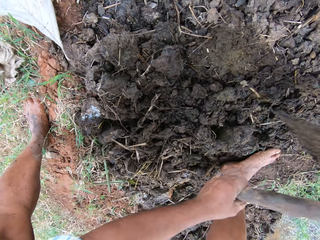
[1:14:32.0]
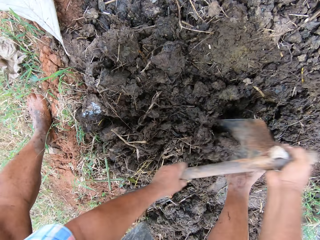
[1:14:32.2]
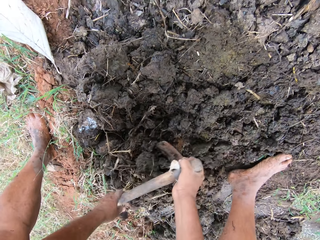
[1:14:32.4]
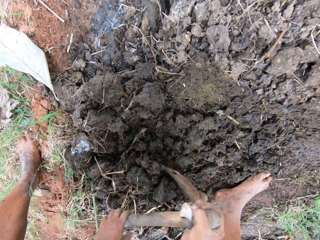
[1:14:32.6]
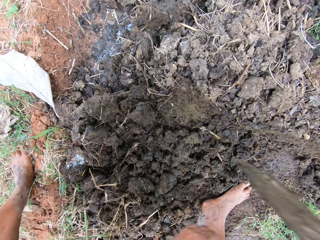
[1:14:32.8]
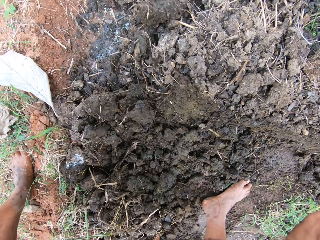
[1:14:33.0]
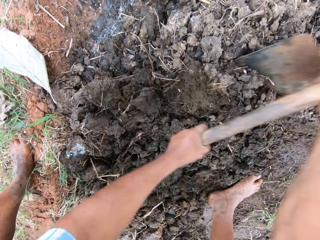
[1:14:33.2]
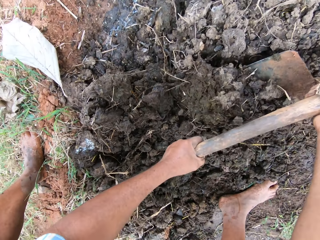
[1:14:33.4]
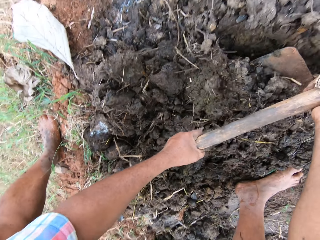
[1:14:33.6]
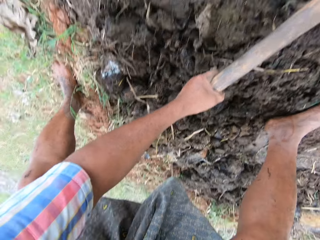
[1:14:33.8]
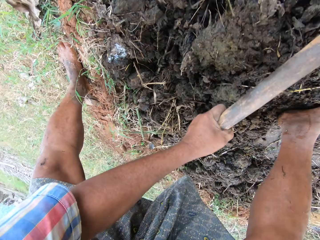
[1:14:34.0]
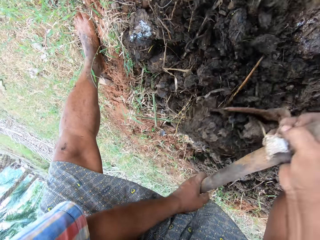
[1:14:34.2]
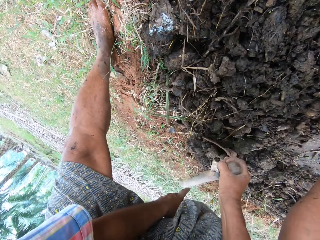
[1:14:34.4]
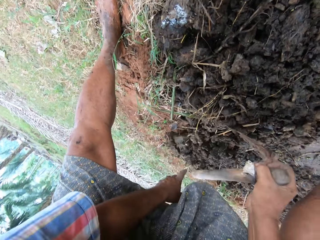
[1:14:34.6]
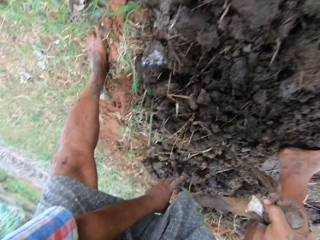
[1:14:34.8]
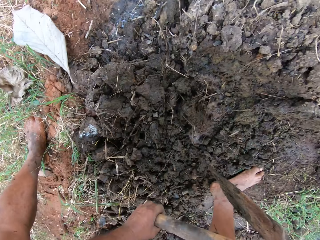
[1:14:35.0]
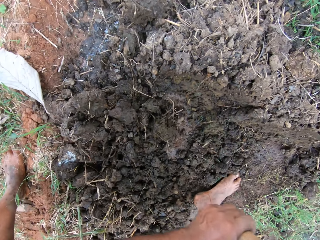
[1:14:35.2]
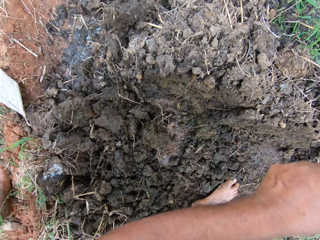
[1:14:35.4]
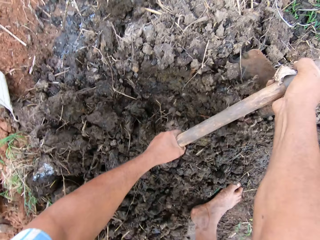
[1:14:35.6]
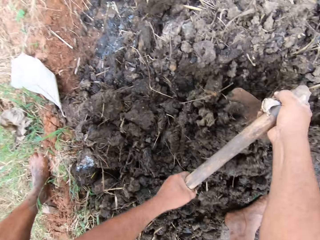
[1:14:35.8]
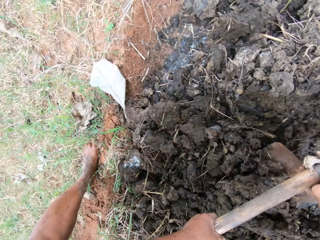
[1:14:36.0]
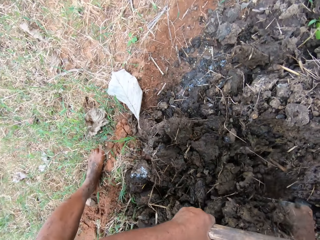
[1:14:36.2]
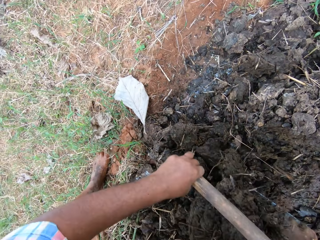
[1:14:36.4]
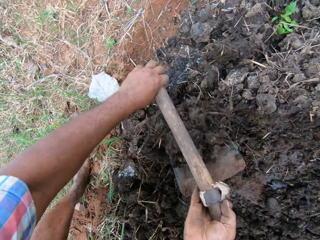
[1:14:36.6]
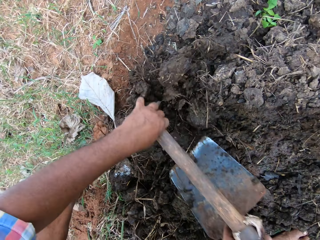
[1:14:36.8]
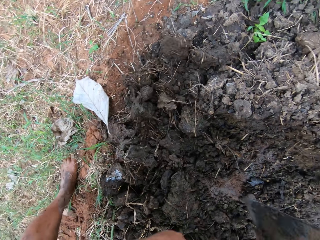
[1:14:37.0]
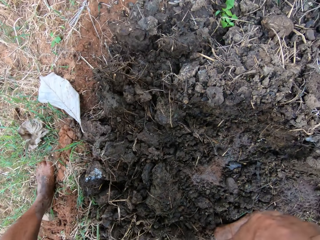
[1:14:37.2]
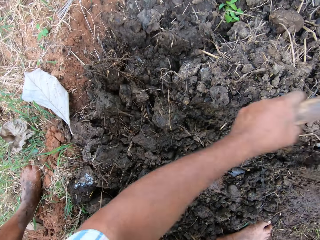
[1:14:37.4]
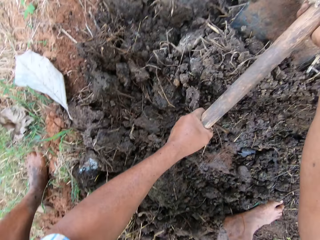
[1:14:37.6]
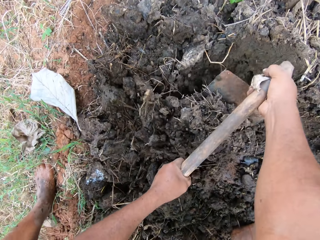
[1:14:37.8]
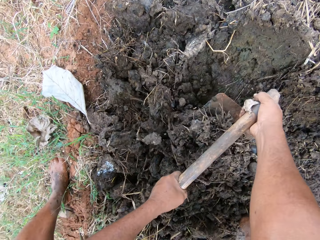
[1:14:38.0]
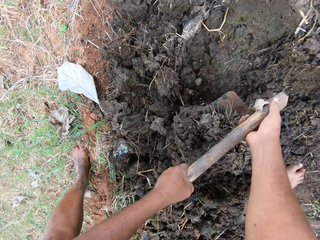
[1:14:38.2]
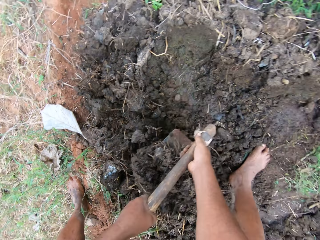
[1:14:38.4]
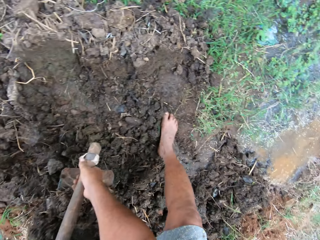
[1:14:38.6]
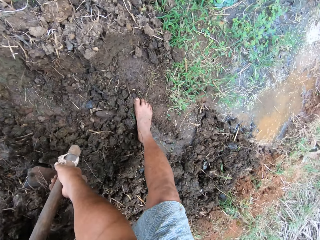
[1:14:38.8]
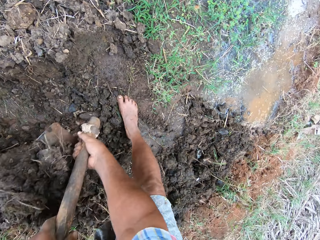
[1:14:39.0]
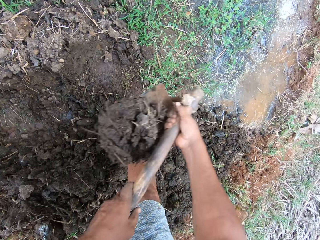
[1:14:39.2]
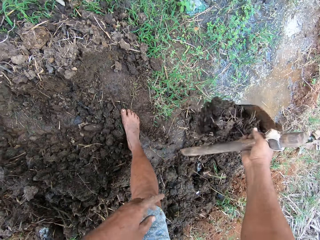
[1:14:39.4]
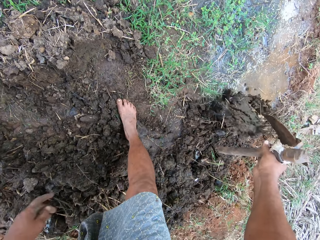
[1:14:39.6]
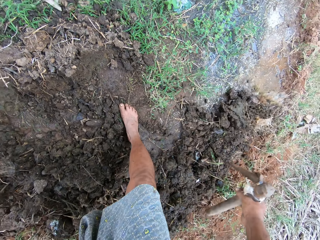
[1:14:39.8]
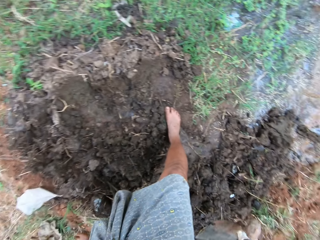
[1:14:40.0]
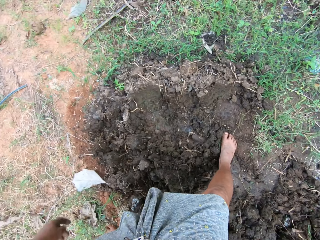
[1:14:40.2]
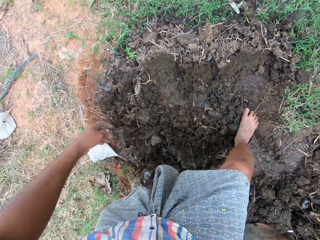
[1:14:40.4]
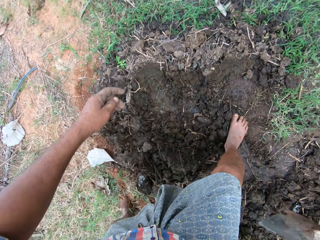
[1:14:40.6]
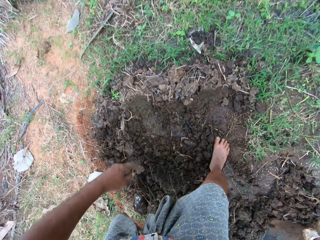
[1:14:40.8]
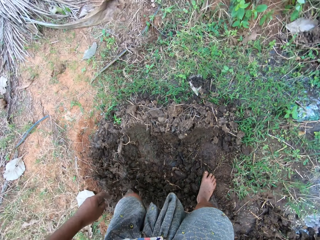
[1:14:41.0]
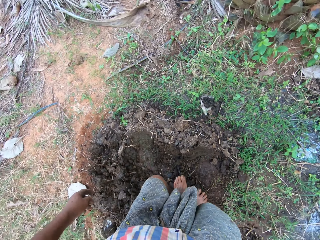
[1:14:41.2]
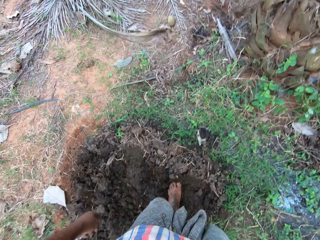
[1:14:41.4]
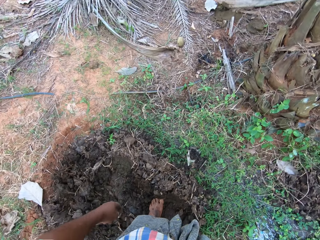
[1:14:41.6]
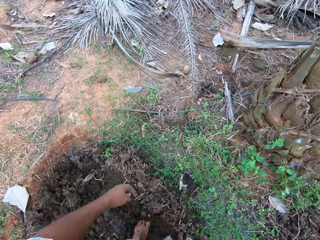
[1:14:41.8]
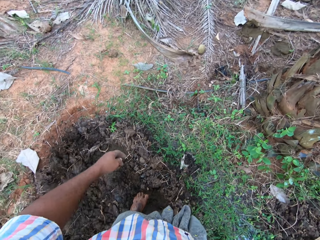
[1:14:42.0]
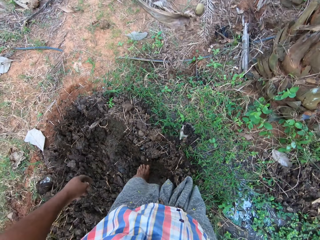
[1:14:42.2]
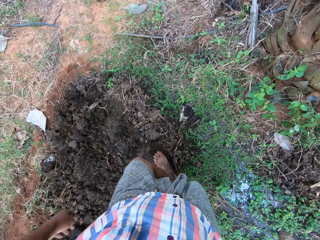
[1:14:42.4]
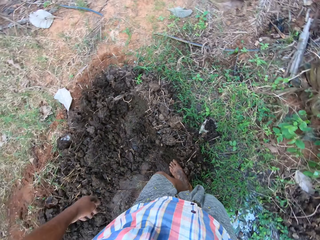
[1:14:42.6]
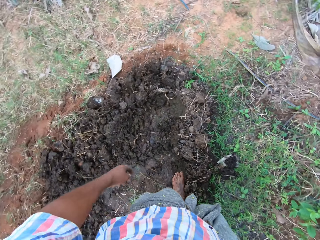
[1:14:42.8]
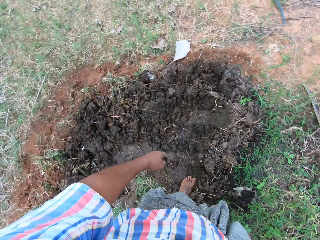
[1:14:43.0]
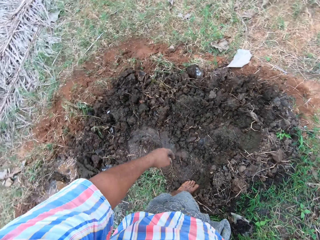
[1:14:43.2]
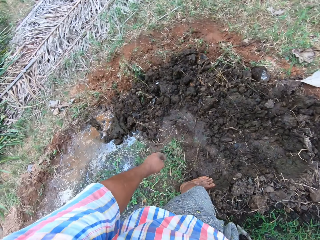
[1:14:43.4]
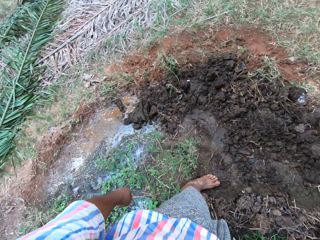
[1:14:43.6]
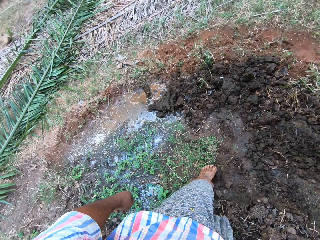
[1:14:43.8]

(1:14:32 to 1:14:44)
The camera wearer walks on the soil.

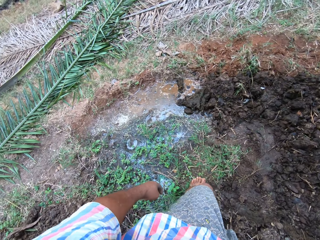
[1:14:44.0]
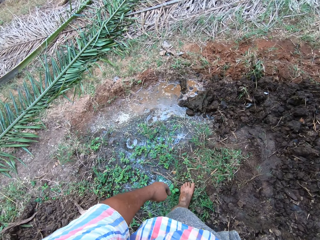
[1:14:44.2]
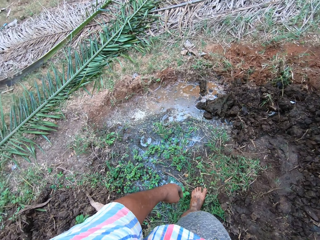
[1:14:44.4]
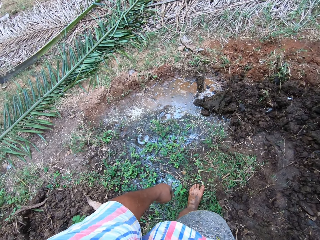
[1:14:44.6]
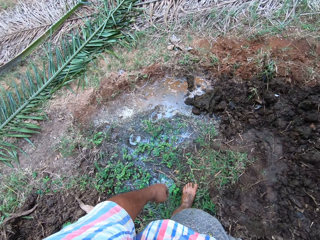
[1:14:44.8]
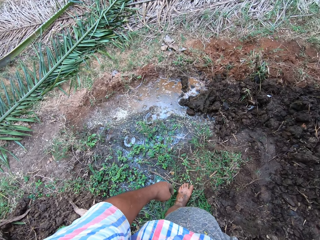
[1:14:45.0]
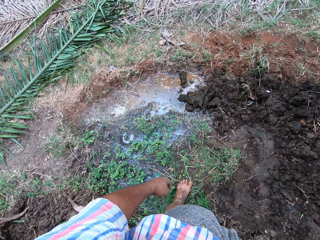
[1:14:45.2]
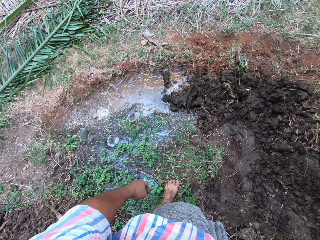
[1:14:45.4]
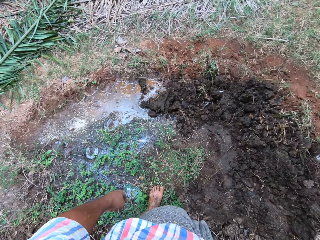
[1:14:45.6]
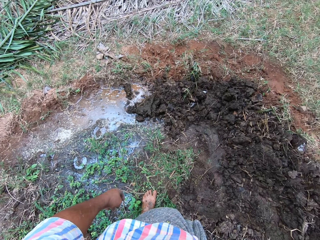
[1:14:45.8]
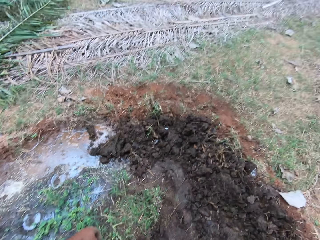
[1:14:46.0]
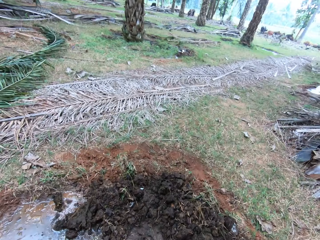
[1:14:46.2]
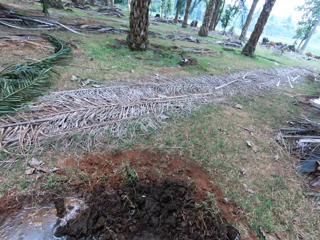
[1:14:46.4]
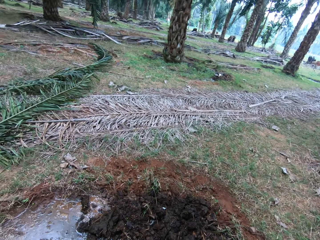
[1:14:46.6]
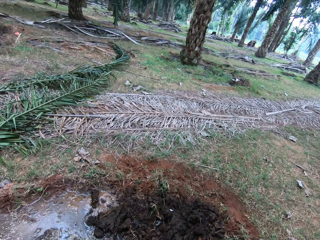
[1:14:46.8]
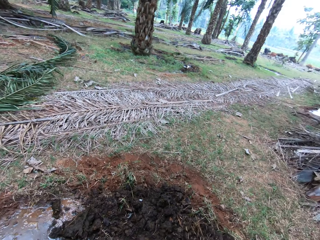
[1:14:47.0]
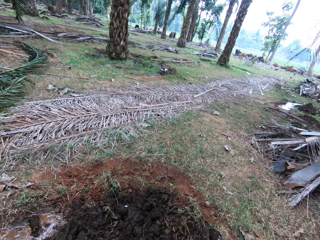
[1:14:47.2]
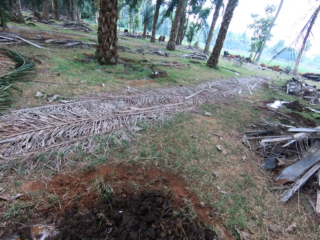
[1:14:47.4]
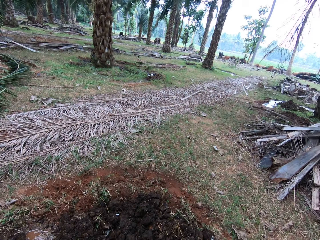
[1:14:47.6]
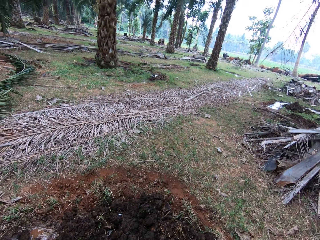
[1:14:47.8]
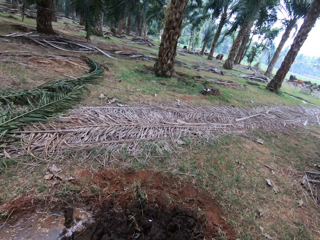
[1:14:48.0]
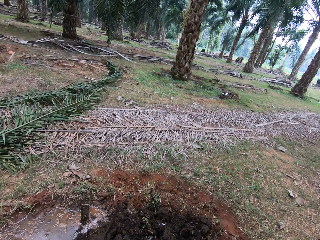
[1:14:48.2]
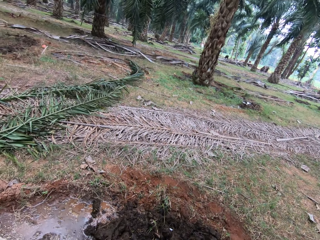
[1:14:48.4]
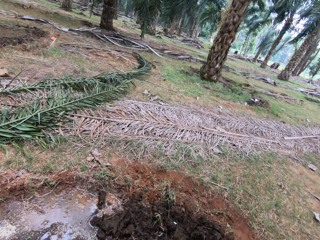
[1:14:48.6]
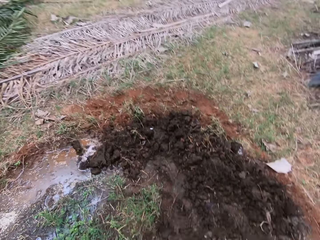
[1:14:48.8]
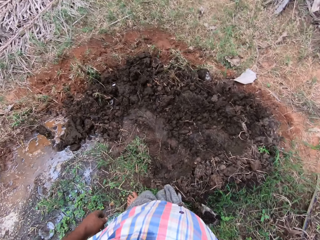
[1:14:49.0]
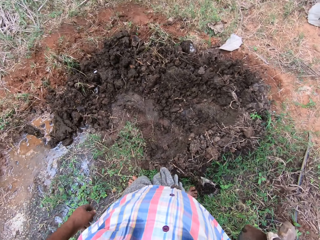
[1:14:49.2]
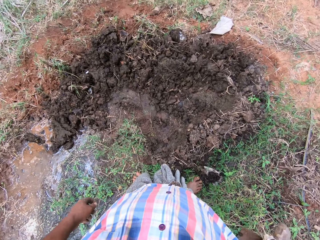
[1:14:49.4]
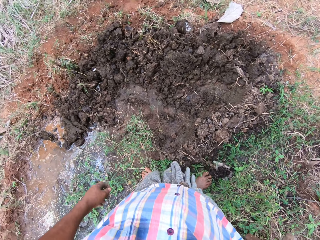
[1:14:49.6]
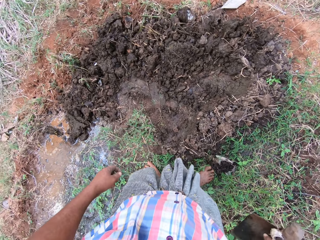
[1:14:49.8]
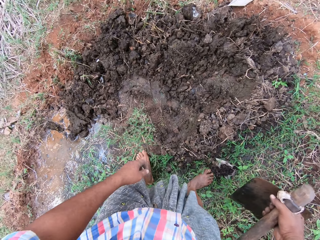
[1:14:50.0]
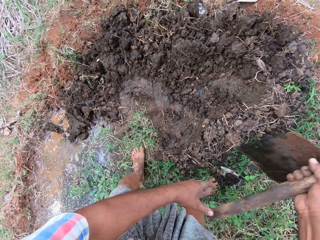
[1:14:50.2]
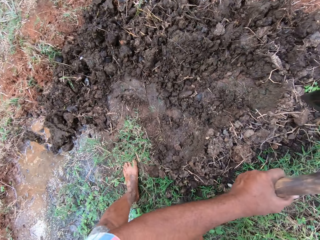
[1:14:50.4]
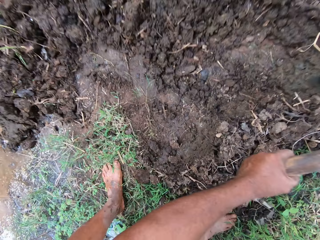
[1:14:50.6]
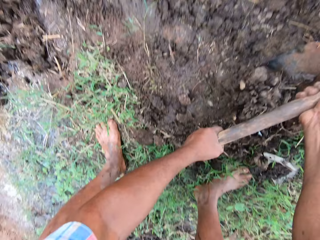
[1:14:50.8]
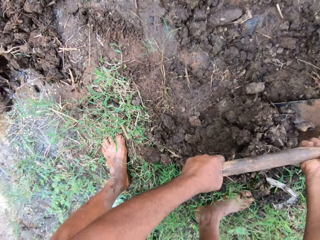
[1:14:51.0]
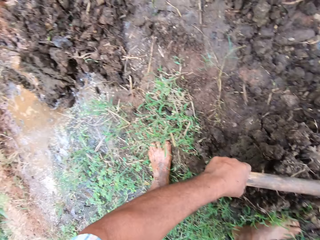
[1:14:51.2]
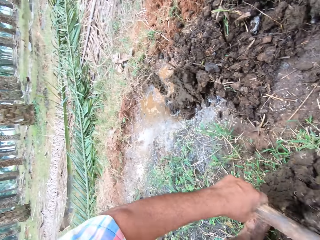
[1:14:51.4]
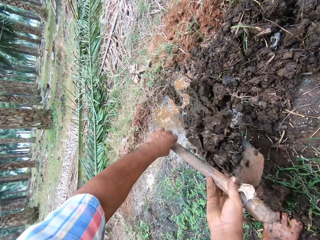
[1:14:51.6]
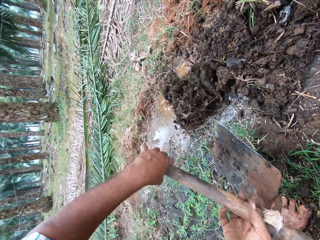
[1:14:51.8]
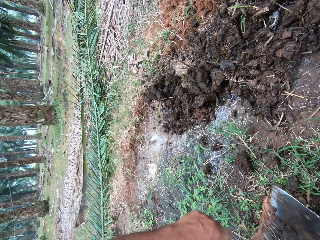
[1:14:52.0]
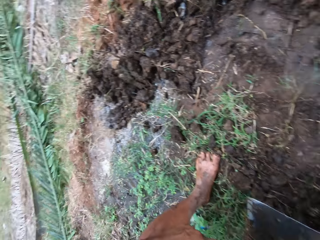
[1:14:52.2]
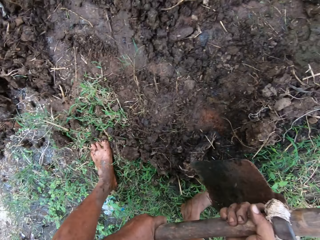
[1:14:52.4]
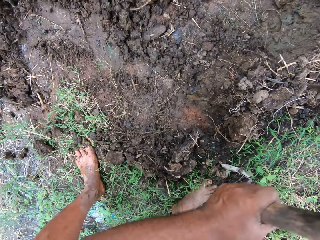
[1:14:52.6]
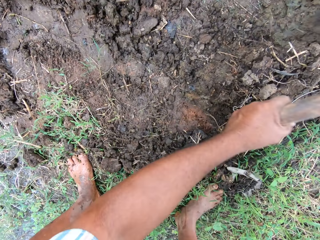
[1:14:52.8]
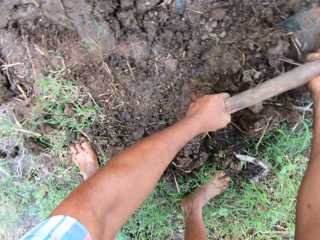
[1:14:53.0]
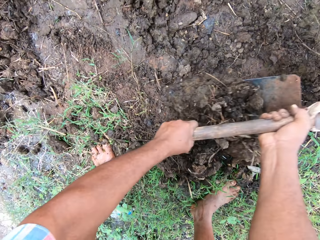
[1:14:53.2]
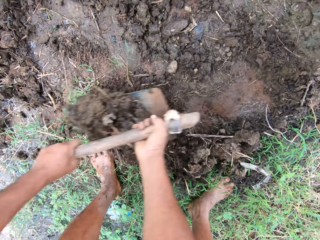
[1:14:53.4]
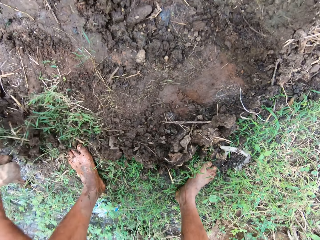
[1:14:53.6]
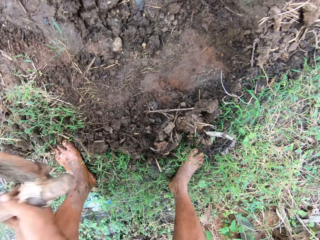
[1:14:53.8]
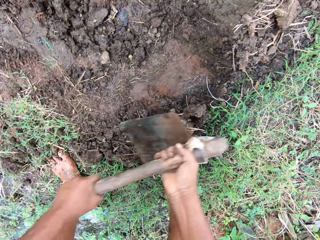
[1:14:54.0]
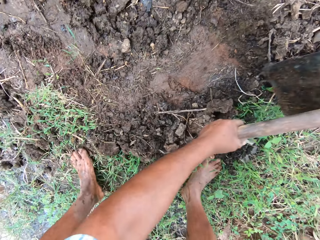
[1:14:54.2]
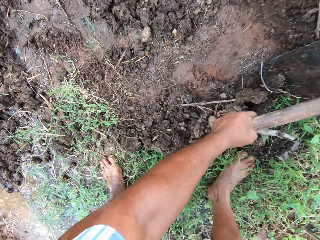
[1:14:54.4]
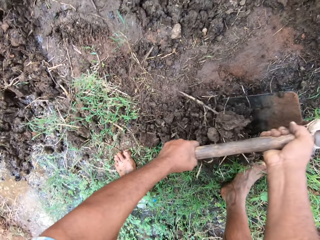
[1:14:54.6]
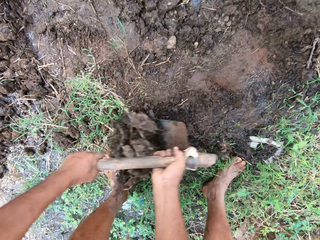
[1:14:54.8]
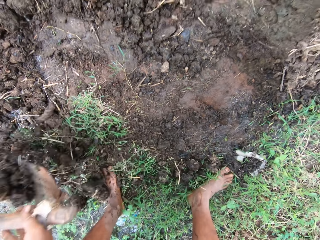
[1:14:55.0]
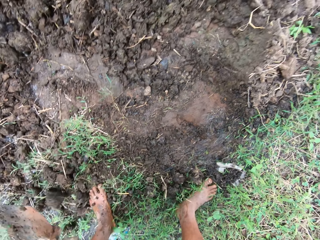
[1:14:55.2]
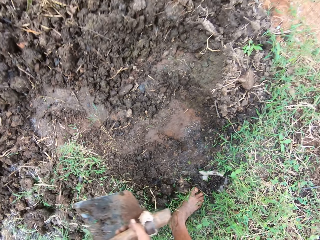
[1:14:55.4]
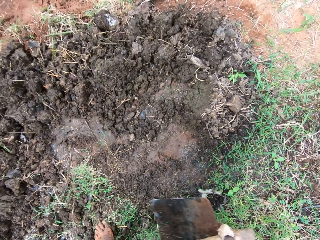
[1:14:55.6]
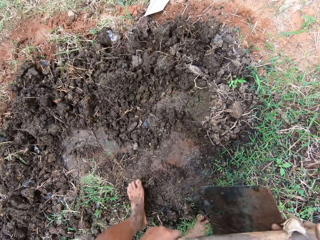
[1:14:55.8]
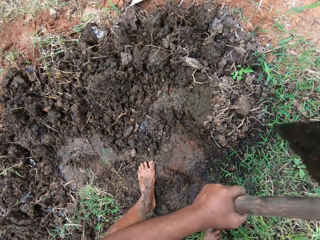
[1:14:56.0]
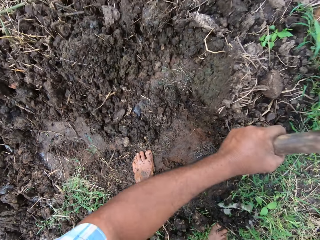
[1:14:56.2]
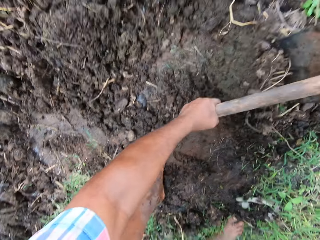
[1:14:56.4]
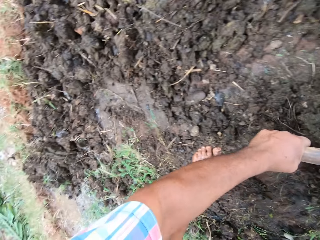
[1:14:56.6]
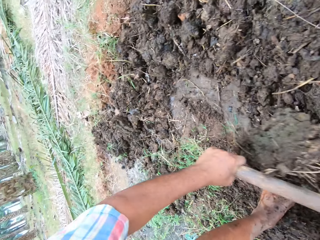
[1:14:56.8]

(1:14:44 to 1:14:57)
The camera wearer stands on the soil. They look around. They spread the soil with the hoe. They lift the garden hoe. They dig on the ground. They push the soil with the hoe. They dig on the ground. They push the soil with the hoe.
